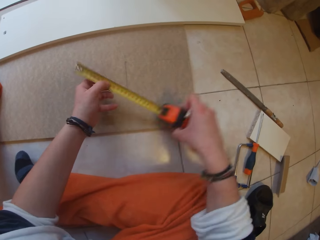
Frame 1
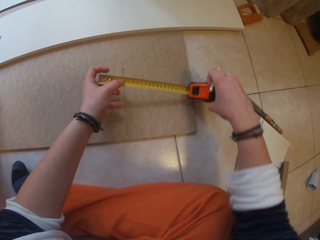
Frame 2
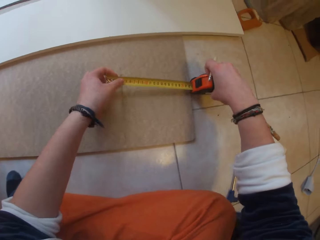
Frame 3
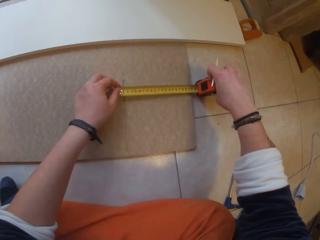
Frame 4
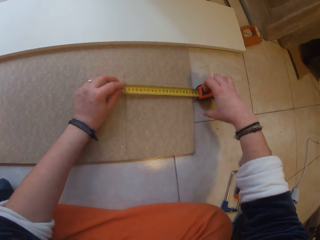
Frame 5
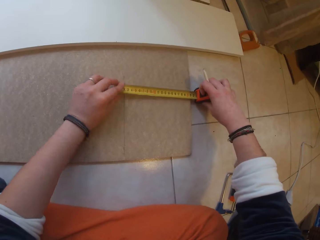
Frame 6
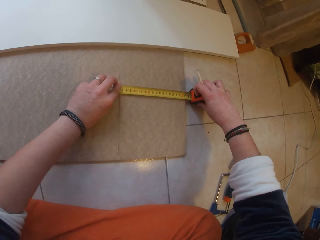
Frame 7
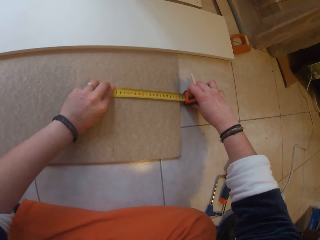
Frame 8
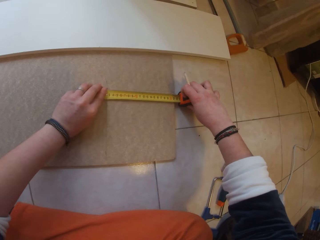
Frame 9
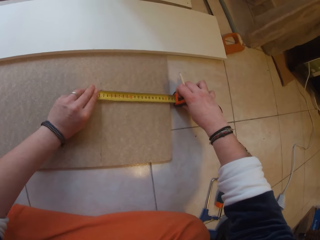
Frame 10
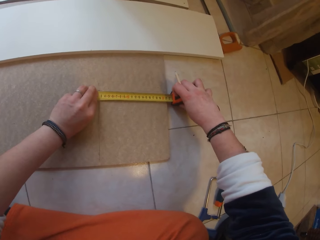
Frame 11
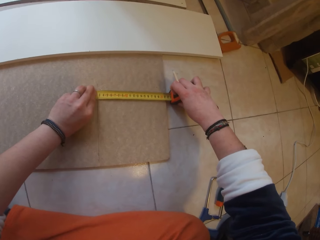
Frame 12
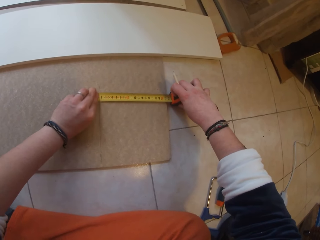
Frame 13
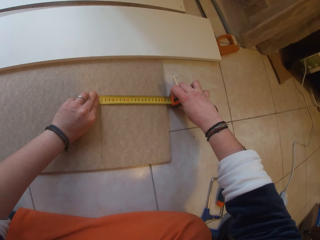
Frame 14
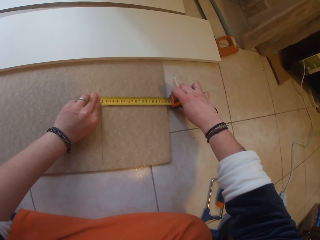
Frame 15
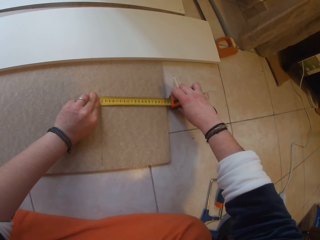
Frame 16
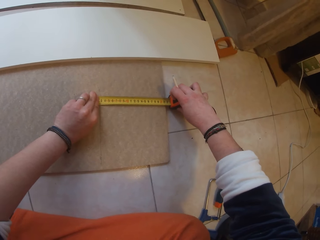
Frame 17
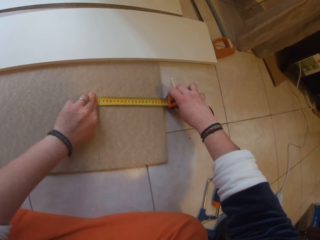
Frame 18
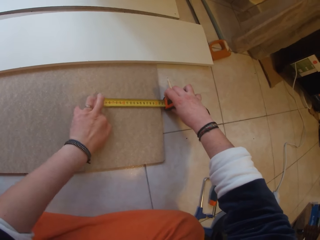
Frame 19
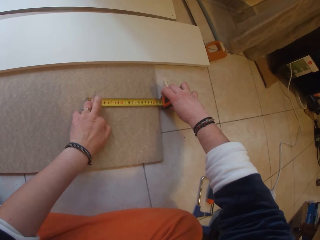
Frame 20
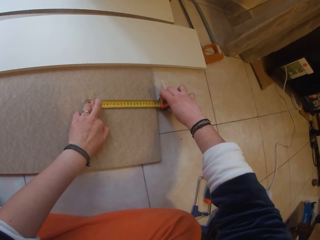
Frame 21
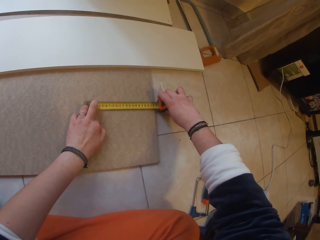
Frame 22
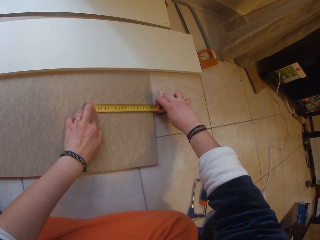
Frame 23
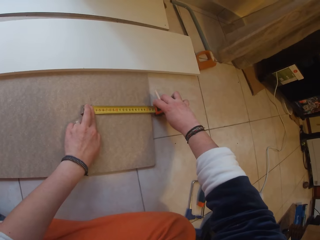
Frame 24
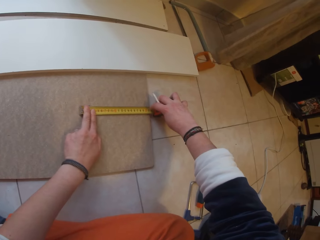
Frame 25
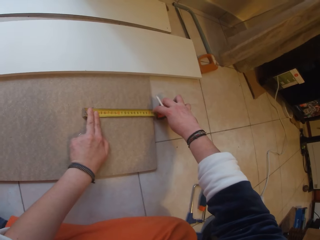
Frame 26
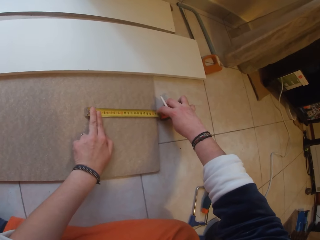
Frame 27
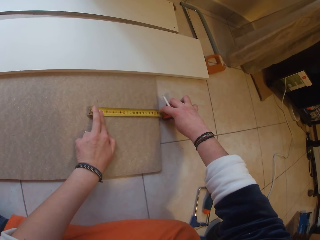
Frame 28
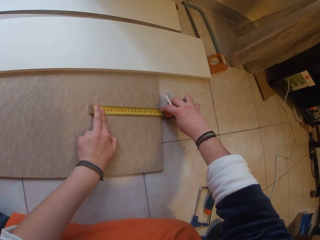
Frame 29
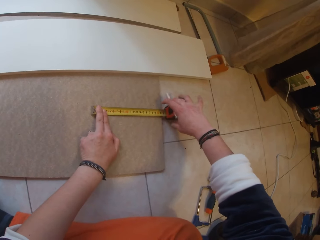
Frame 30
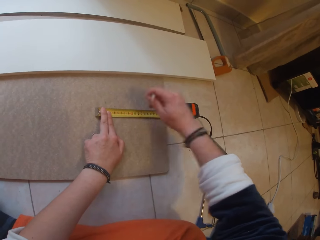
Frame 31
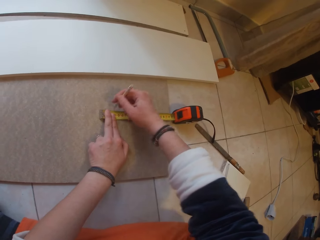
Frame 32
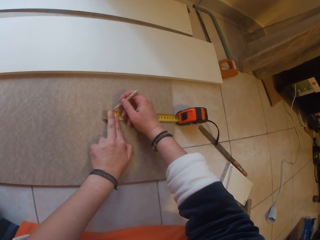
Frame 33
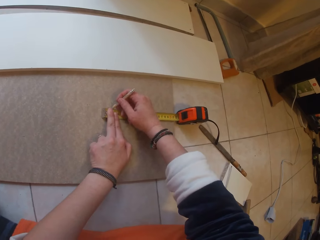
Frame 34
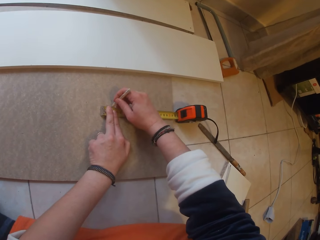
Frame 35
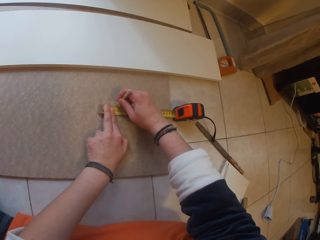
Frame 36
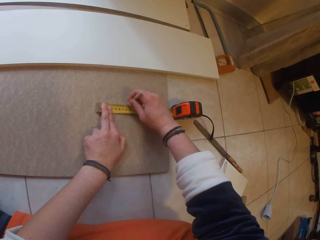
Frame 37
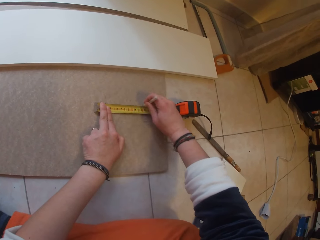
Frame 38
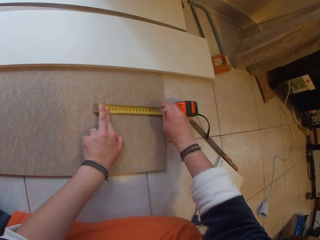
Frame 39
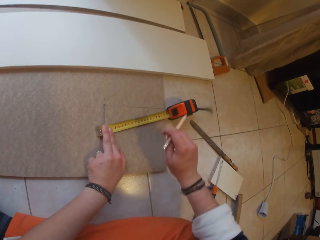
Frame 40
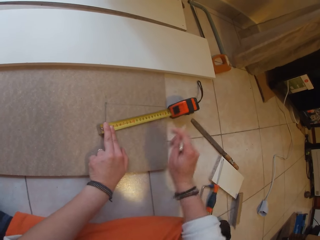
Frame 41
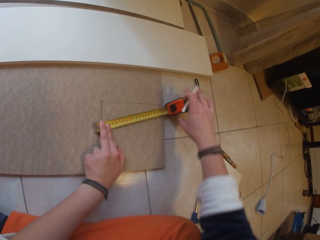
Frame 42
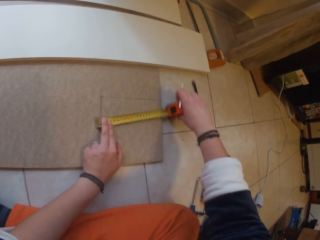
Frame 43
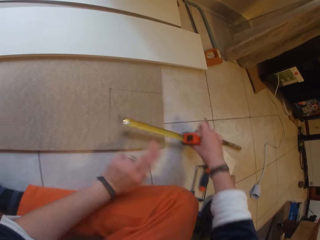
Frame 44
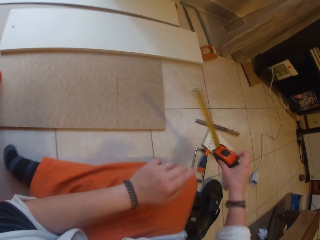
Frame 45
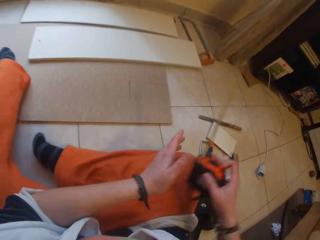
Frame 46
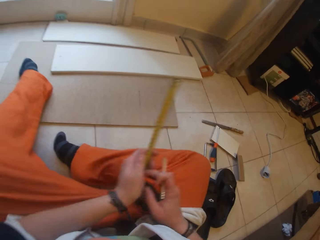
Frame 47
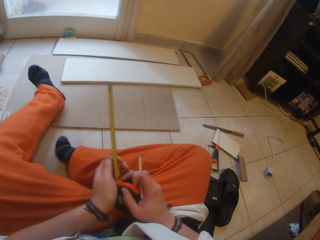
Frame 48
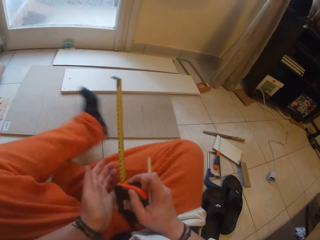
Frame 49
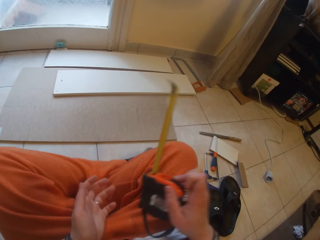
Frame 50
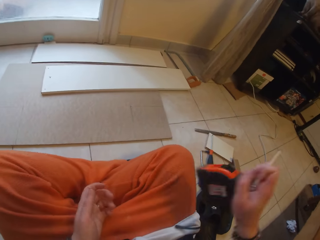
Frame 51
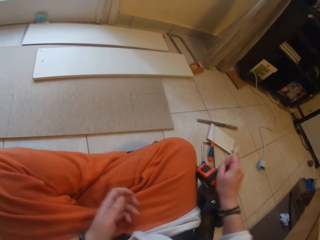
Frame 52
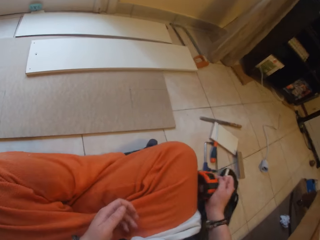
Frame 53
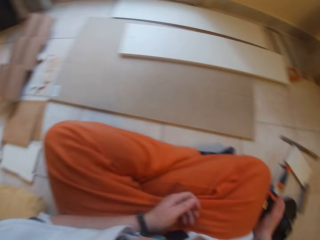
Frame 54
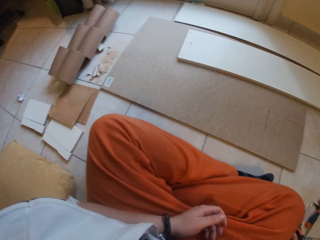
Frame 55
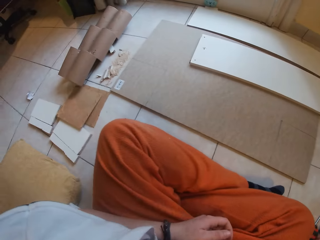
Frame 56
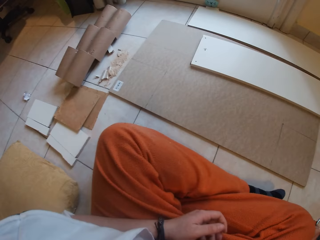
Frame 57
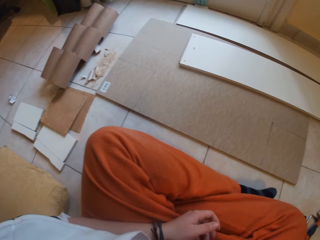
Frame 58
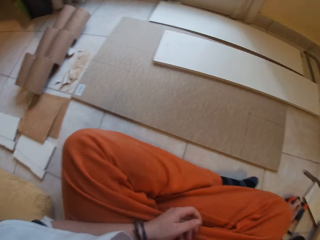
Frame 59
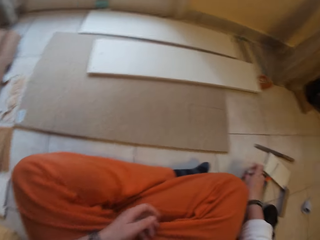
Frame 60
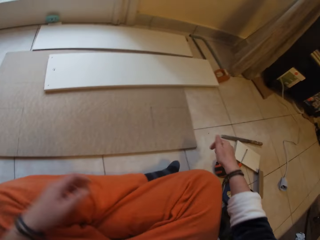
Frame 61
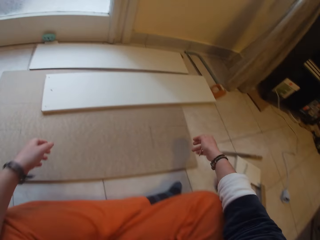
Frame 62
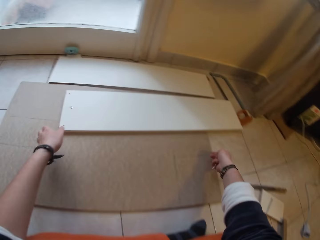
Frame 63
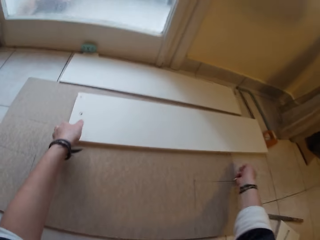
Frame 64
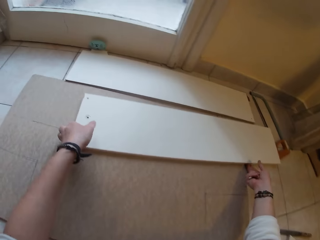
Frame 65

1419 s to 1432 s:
The camera wearer rotates the tape measure to a different edge of the tile. He holds the tape measure on the tile. He draws a line on the tile with a pencil. He removes the tape measure from the tile. He crosses his legs on the floor. He places the measuring tape on the floor of the apartment with his right hand.

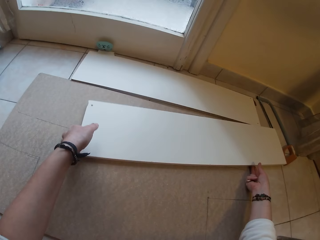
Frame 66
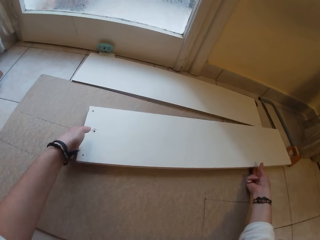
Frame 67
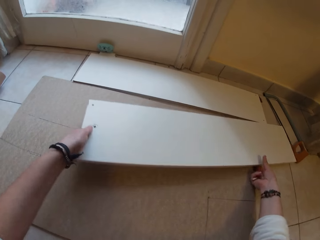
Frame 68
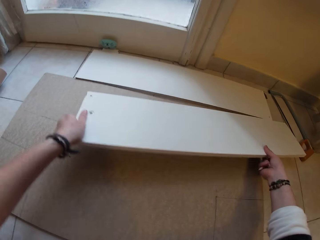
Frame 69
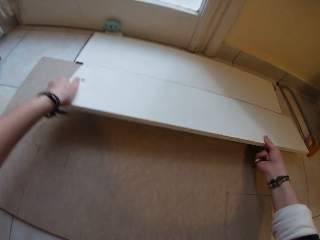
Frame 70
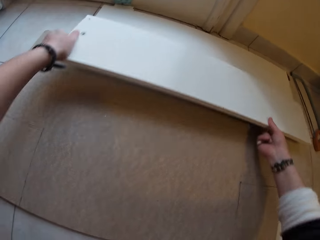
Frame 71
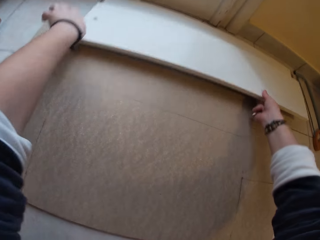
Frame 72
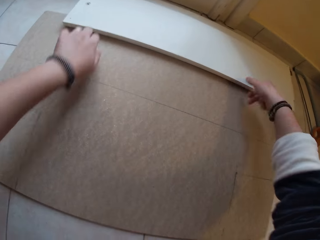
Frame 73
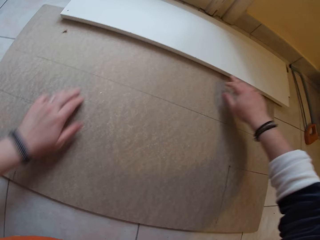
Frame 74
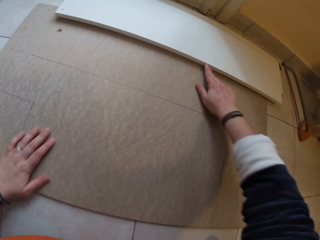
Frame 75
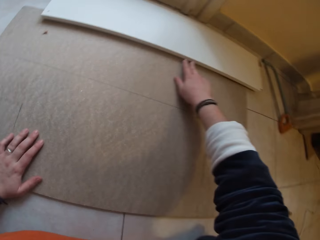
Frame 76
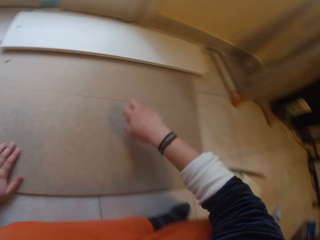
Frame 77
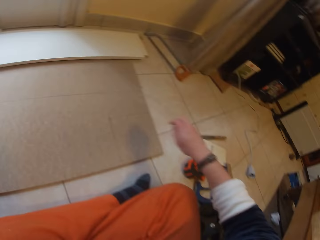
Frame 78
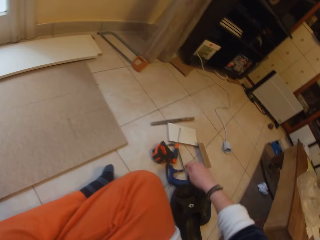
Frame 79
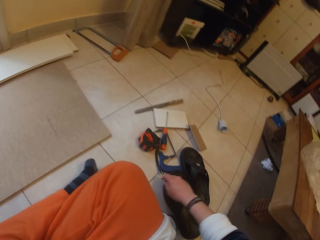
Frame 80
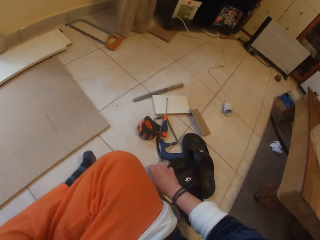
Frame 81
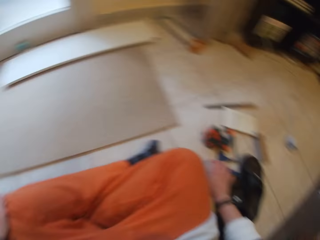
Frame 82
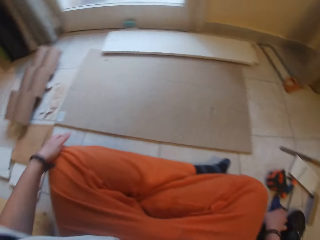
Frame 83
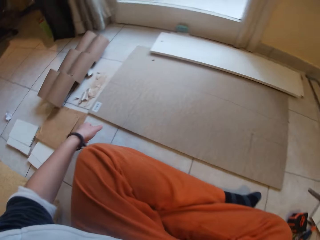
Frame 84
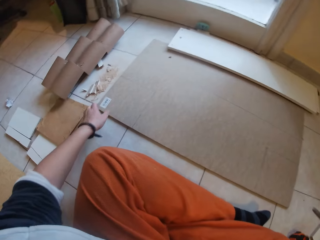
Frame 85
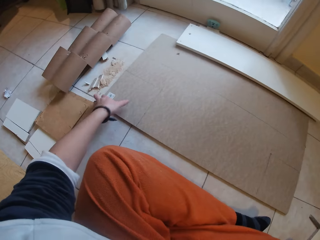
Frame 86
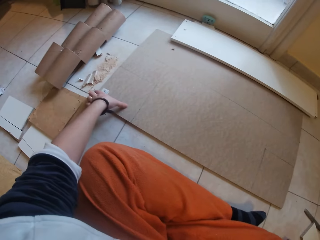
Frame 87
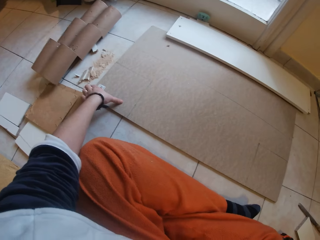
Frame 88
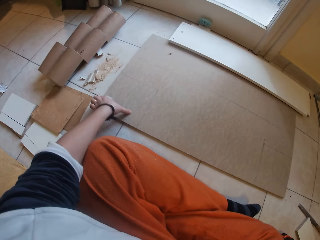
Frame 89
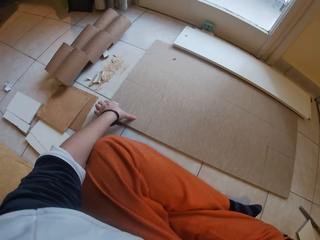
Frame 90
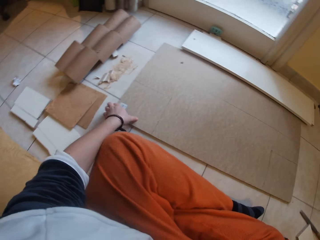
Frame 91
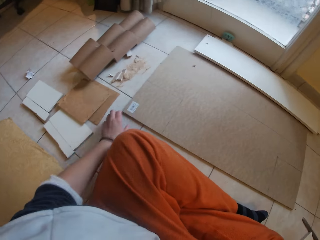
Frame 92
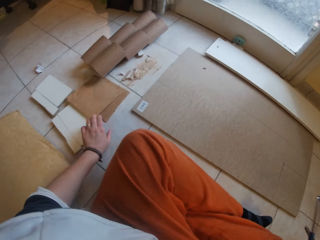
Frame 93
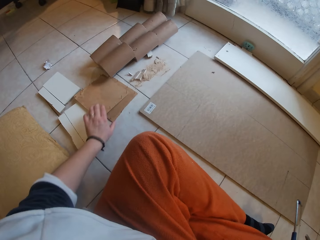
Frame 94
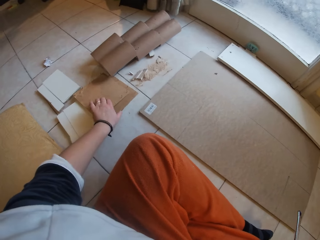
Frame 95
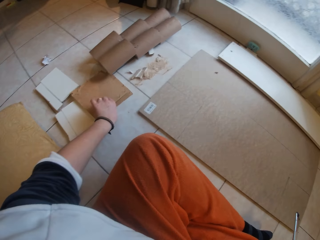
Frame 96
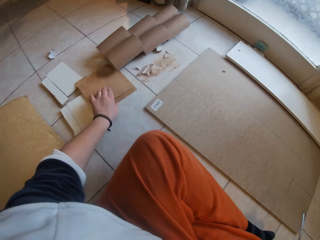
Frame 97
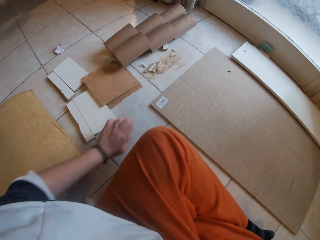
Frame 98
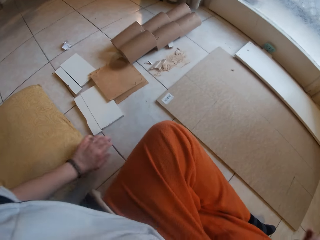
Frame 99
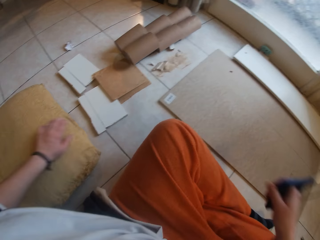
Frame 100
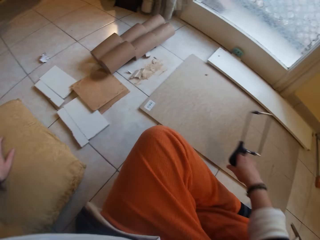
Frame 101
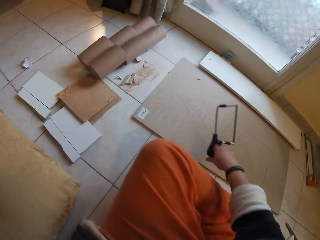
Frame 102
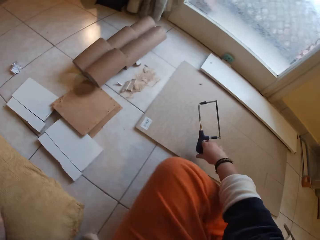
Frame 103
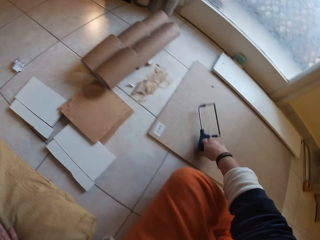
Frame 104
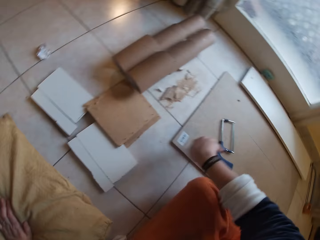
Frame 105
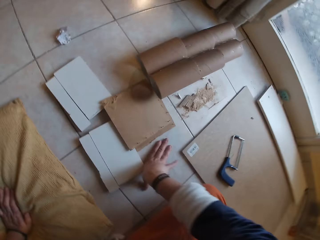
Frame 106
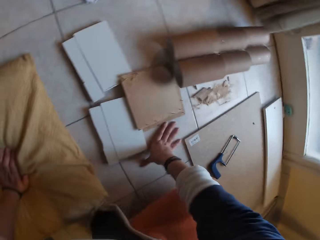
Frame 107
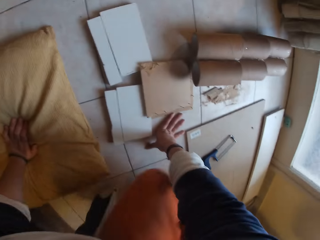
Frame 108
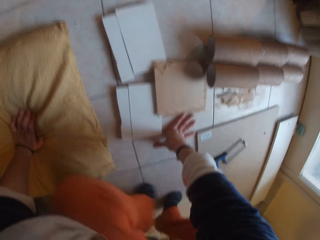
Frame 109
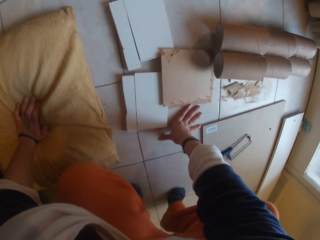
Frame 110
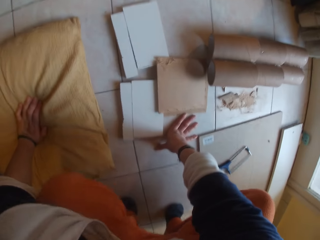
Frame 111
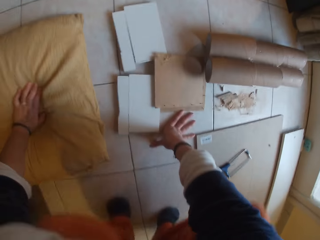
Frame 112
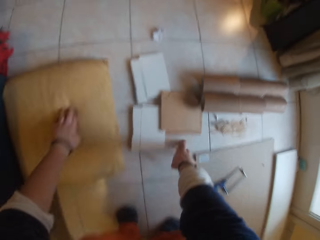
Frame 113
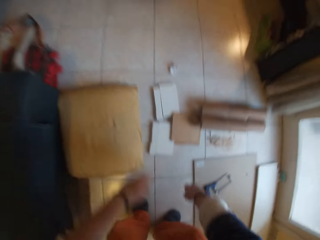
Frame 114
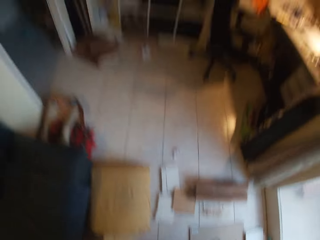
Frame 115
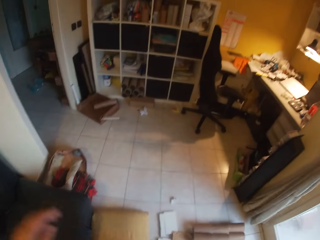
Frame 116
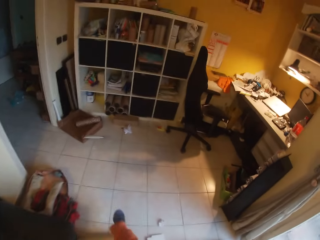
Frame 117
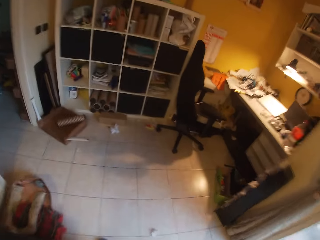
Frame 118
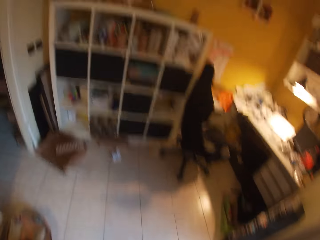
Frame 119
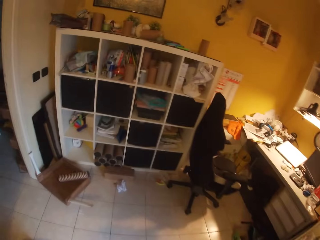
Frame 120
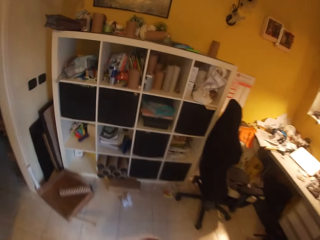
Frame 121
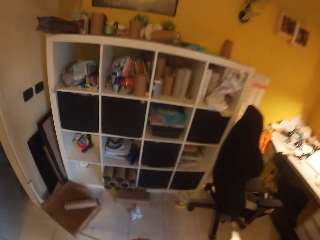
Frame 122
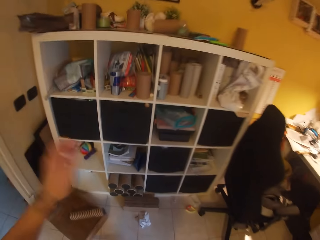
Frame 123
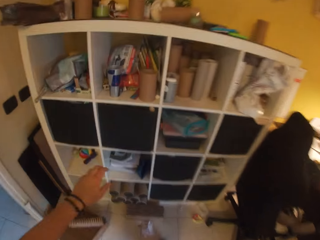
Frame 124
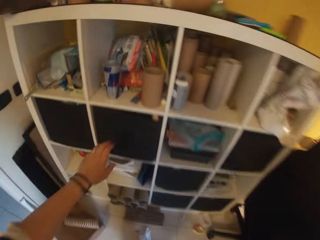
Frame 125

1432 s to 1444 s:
The camera wearer moves a white board on the brown board with both hands. He picks up a bone saw from the floor with his right hand. He touches a tile on the floor. He touches the brown board on the floor. He places the bone saw on the brown board with his right hand. He stands from the ground.
